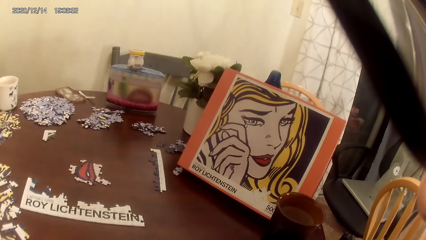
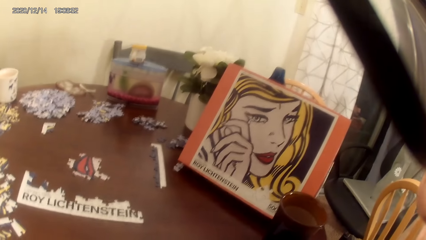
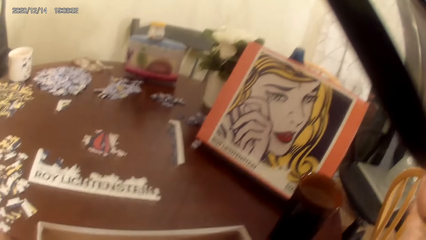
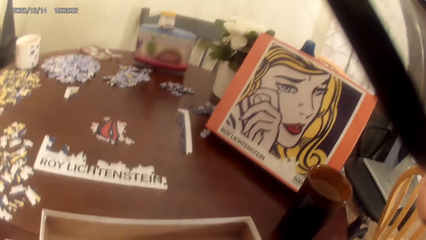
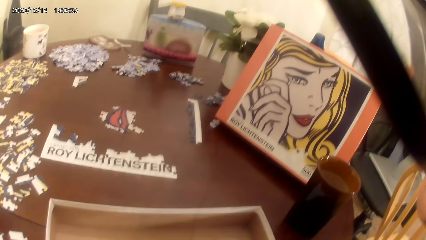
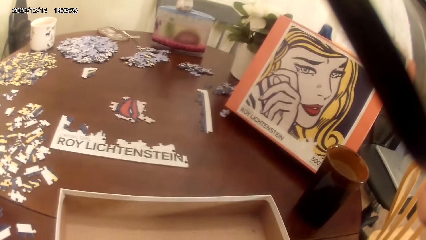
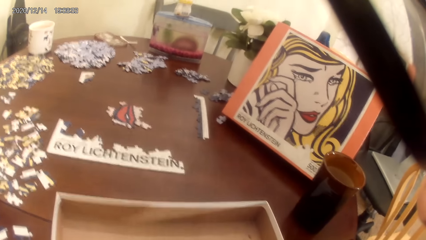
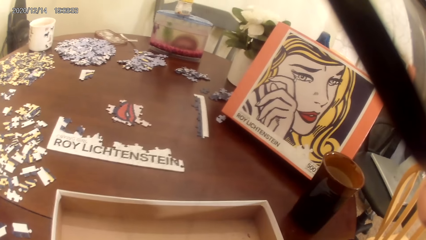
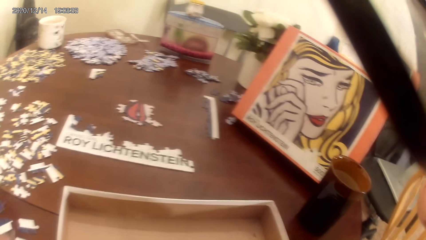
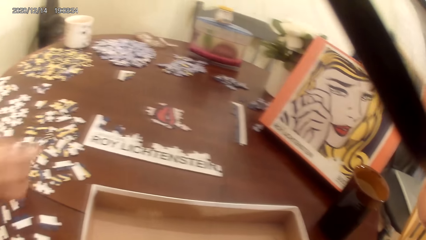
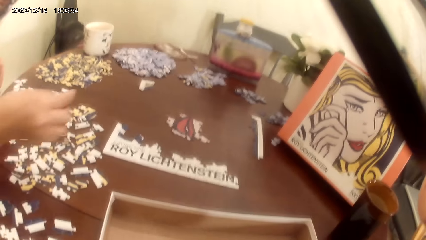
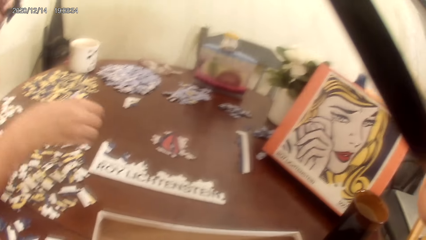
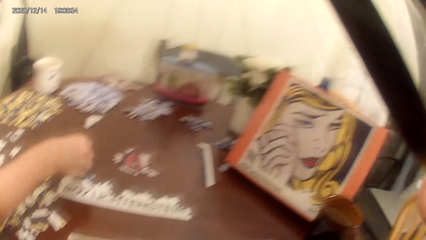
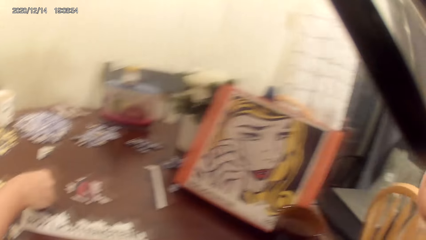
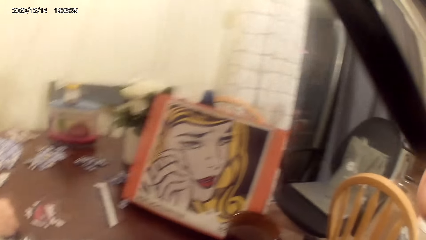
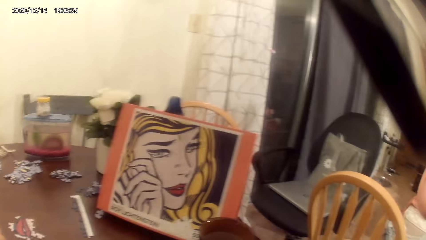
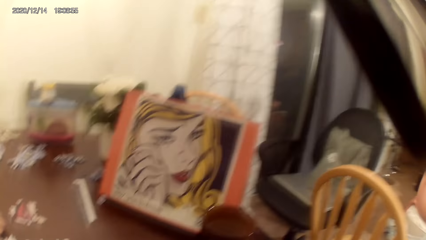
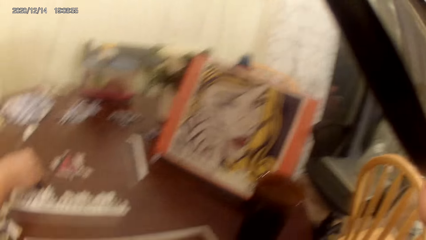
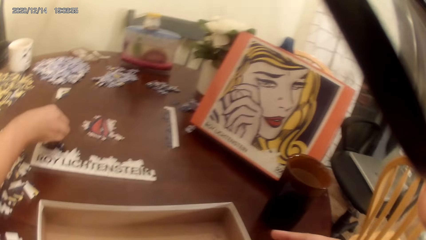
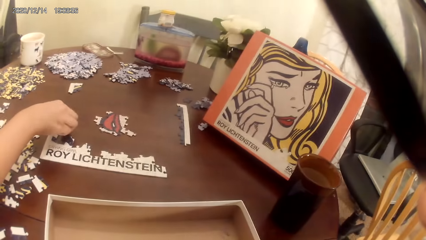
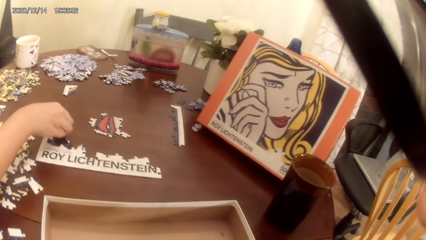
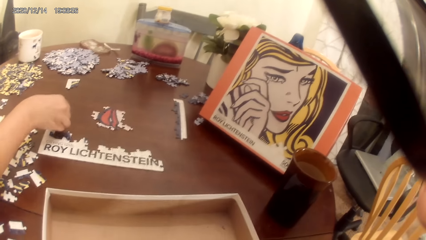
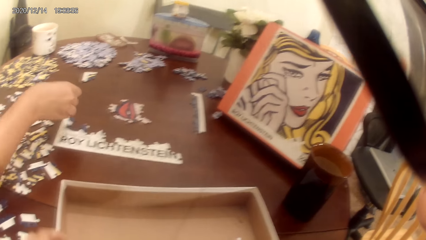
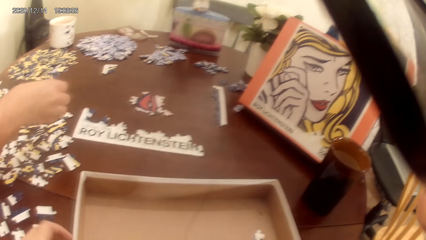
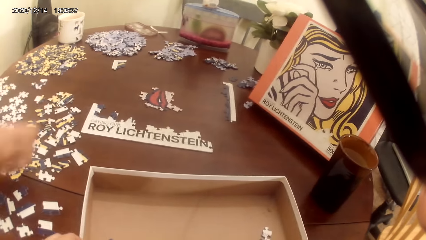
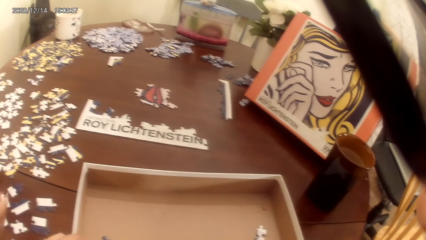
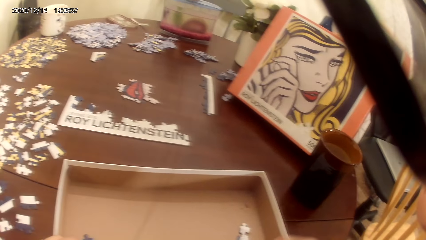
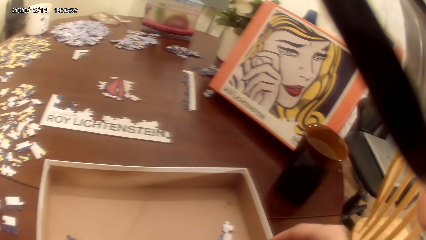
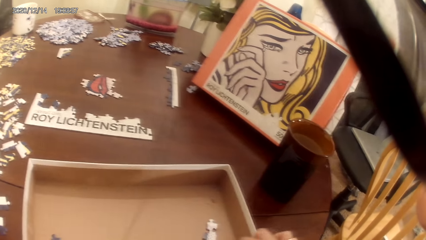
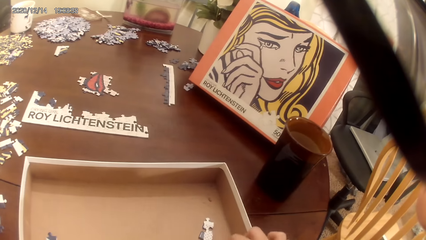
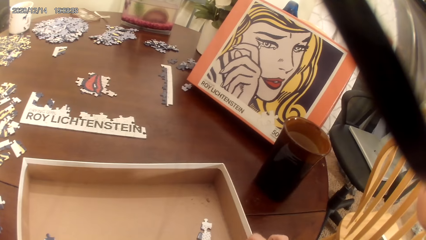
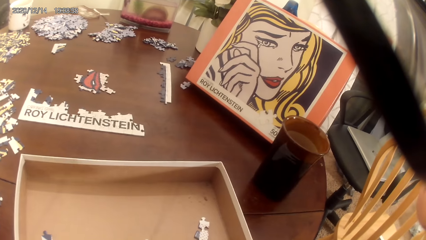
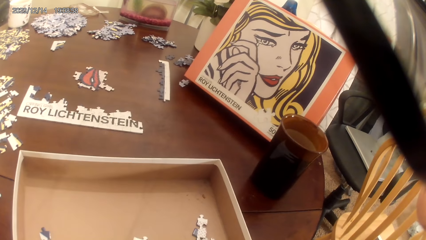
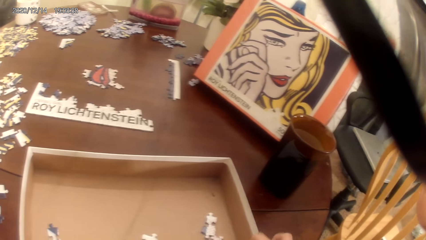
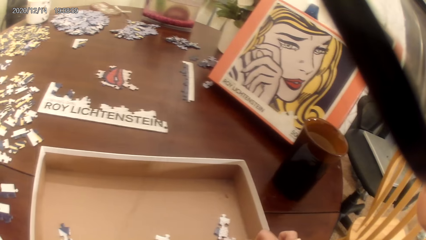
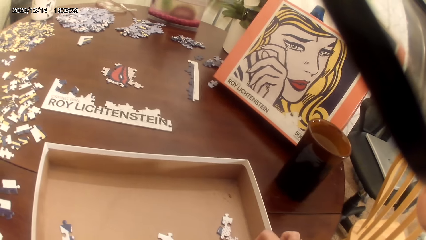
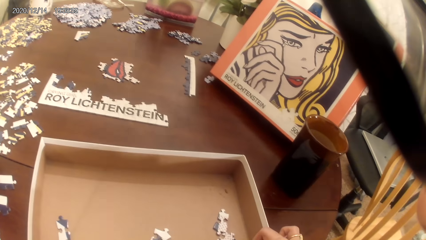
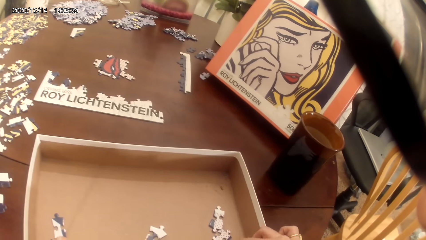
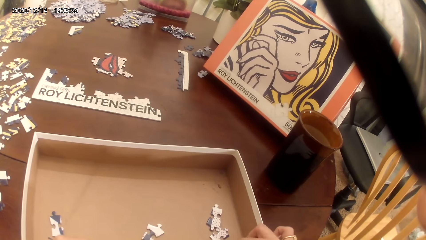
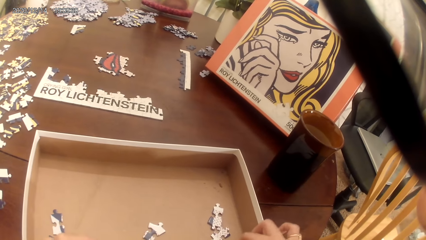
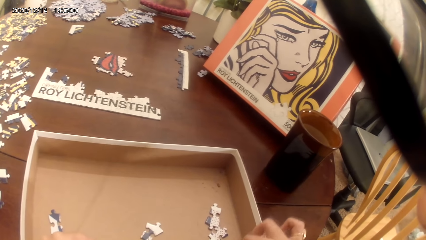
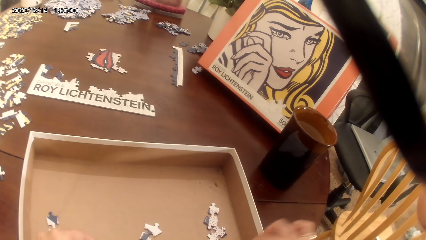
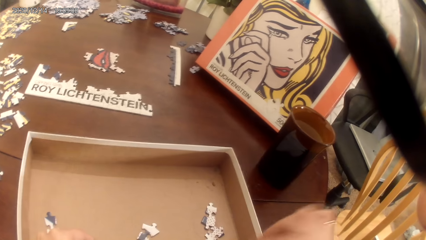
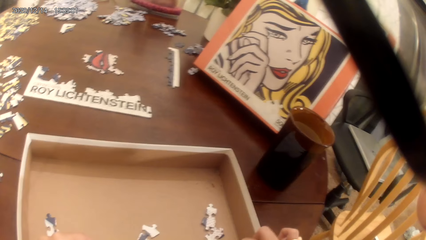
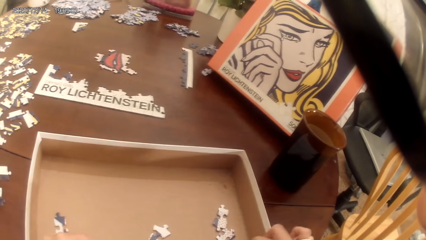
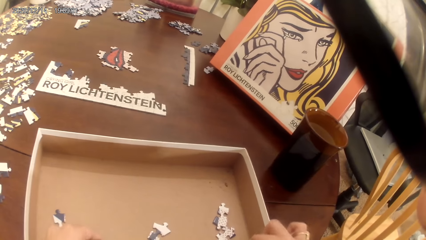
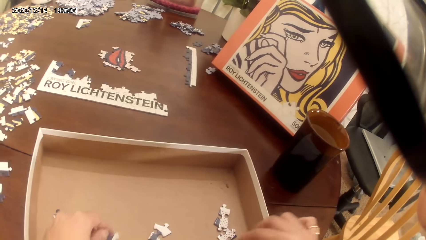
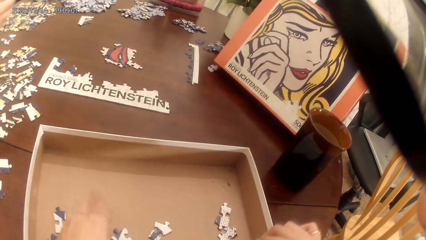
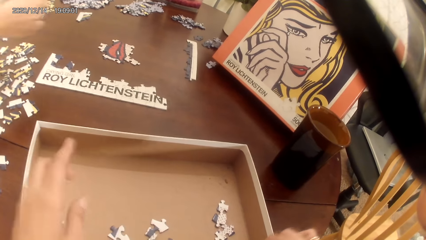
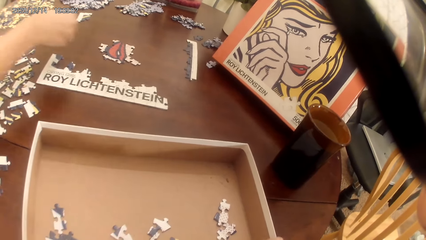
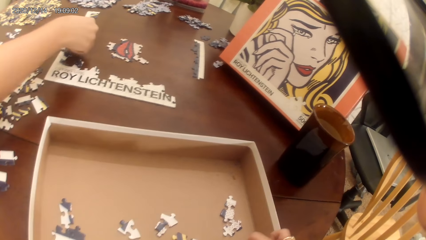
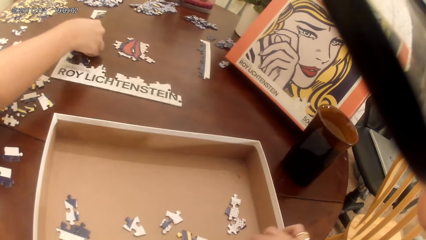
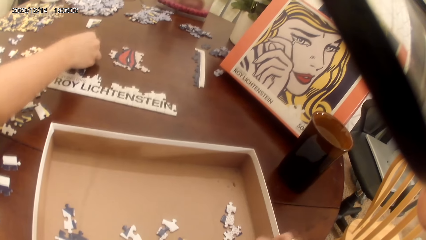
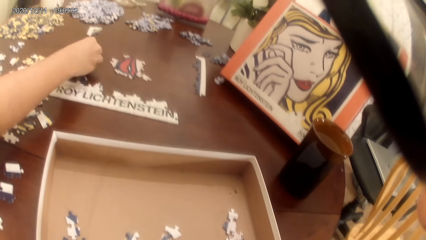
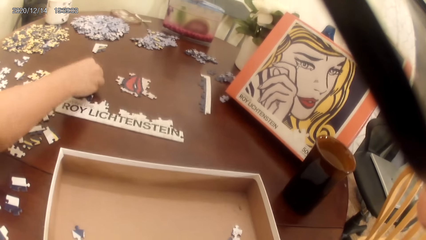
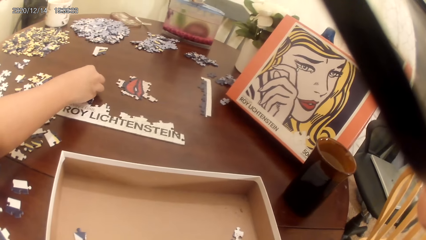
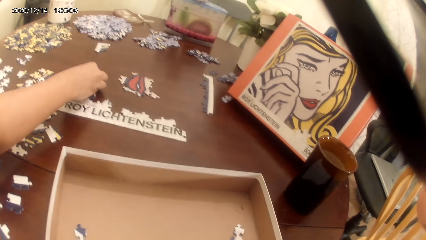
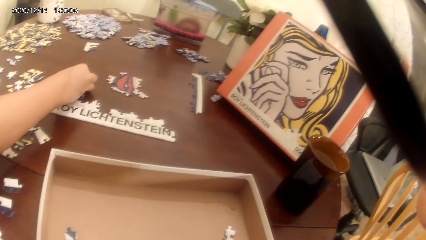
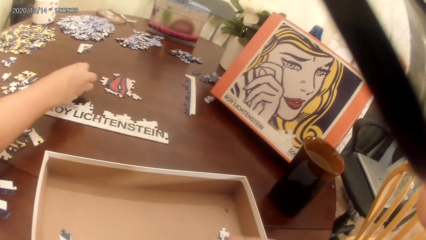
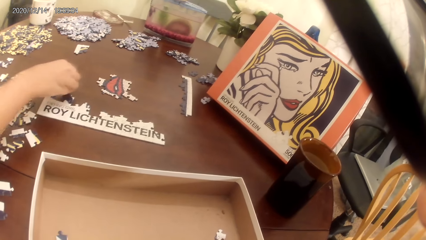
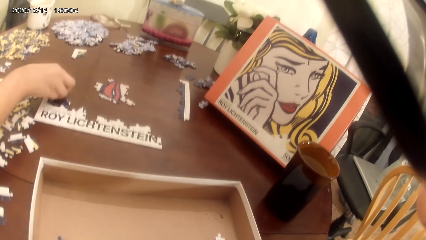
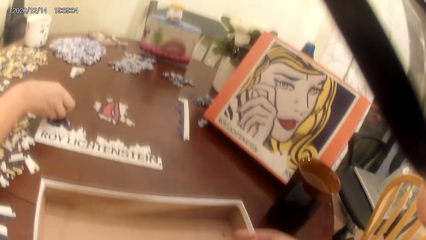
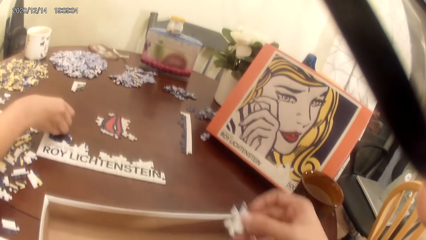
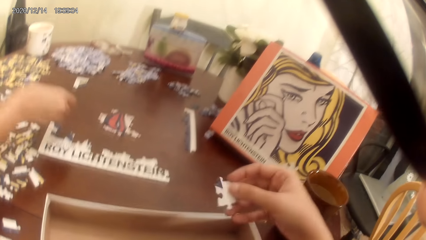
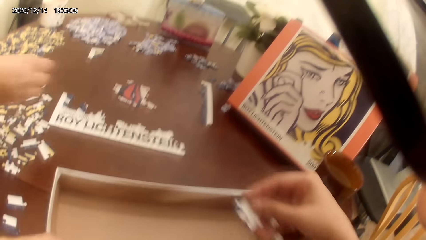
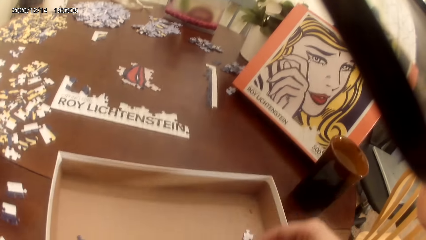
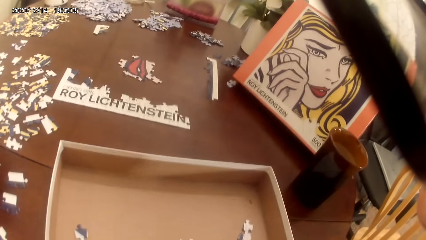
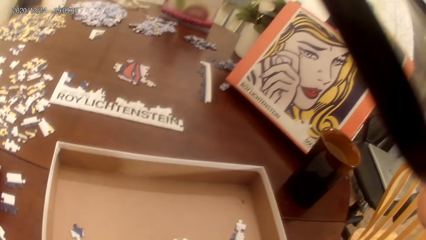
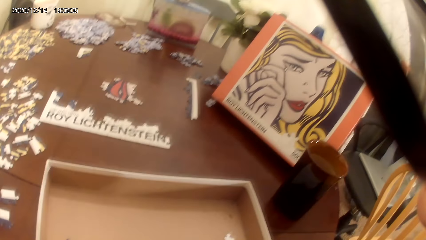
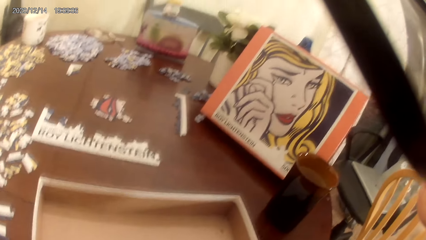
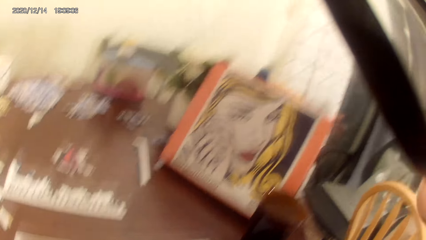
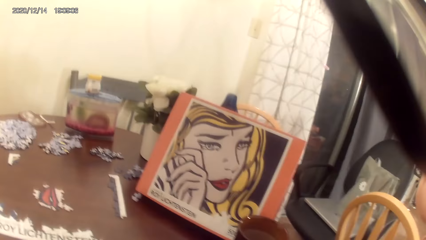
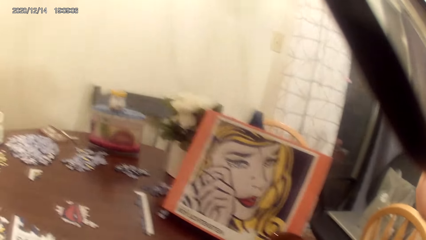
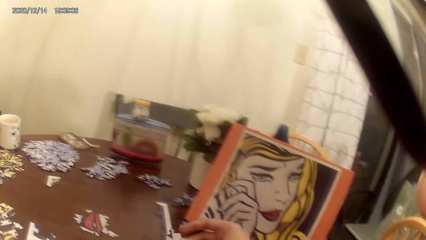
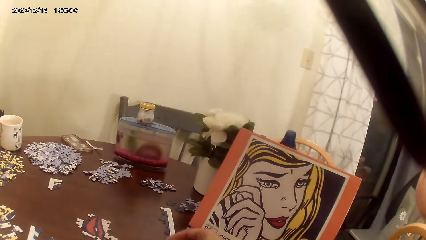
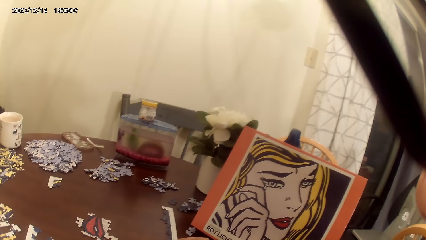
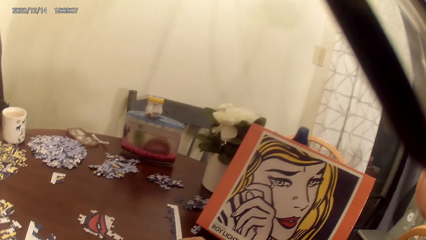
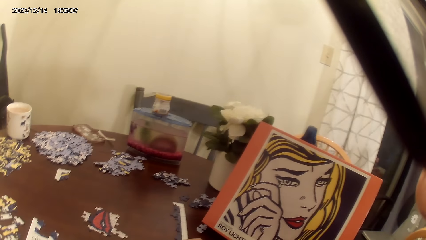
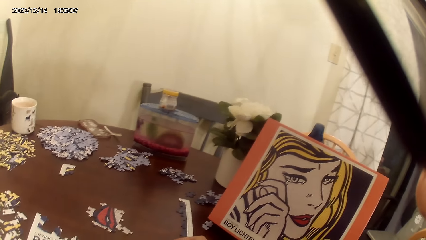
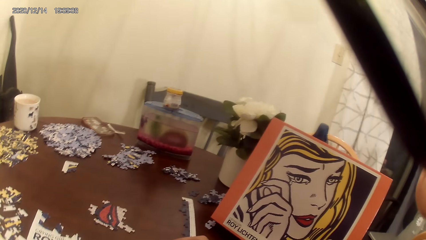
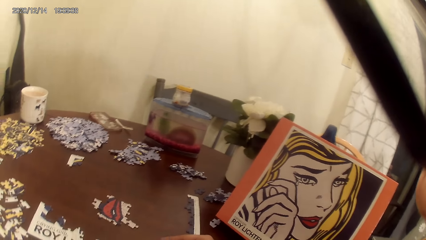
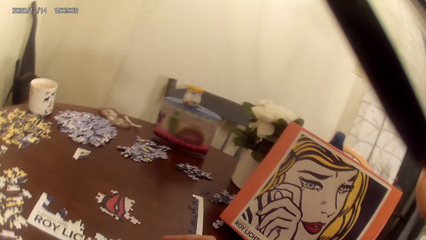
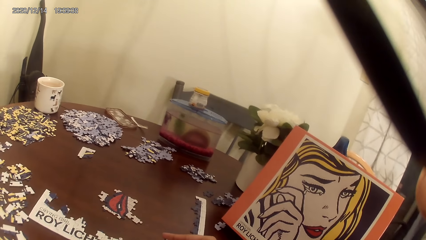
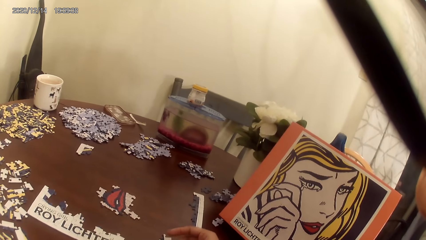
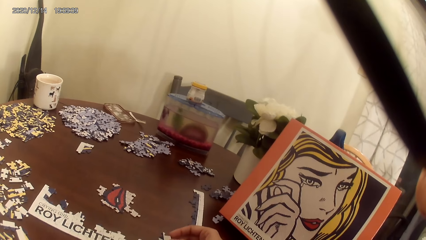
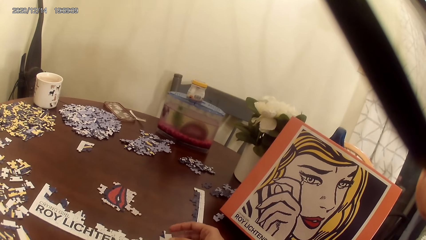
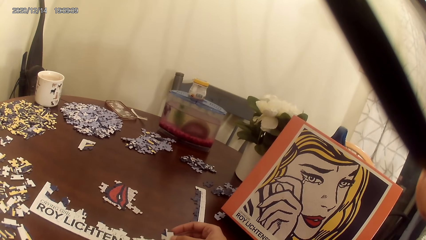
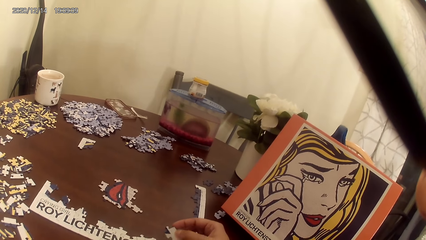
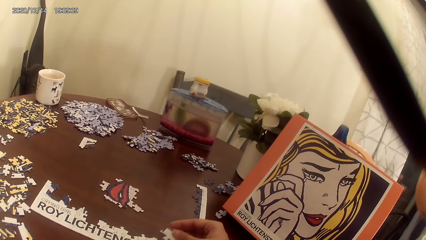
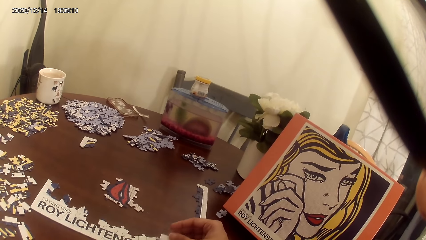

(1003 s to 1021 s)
A person plays the game. The camera wearer picks up puzzles from a tray. They play a puzzle game.
